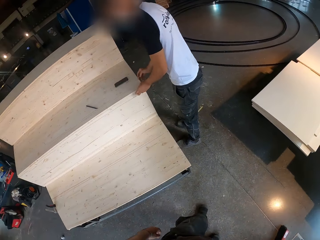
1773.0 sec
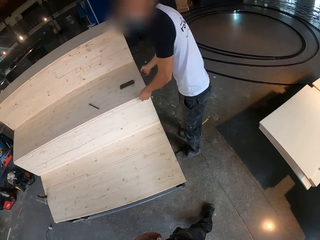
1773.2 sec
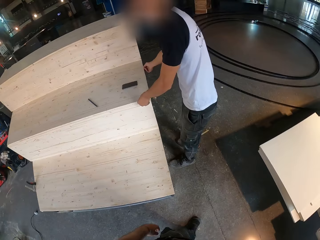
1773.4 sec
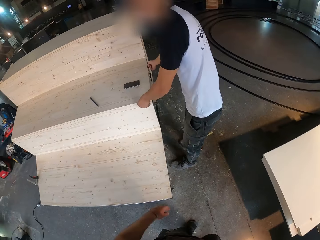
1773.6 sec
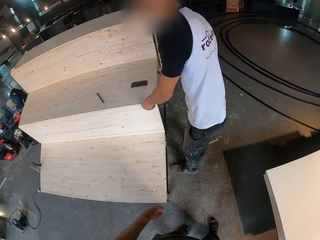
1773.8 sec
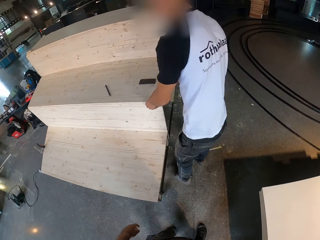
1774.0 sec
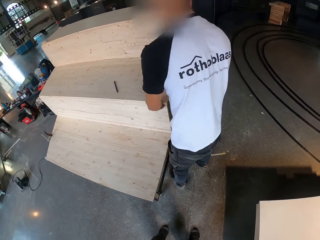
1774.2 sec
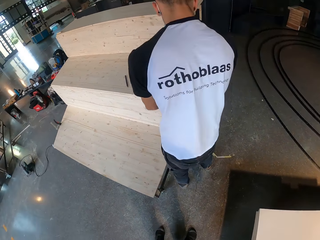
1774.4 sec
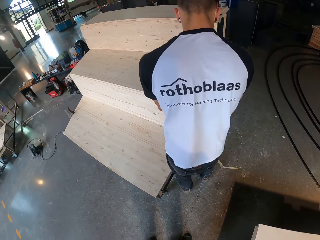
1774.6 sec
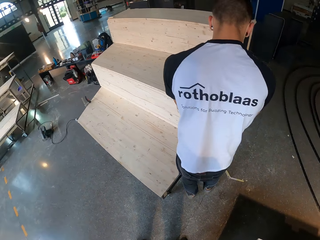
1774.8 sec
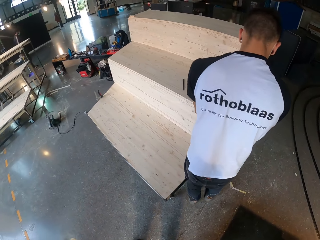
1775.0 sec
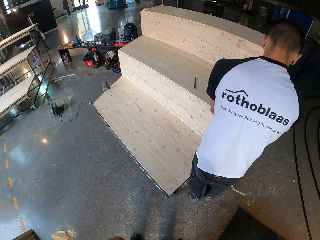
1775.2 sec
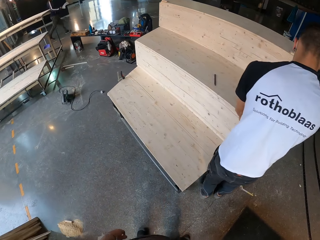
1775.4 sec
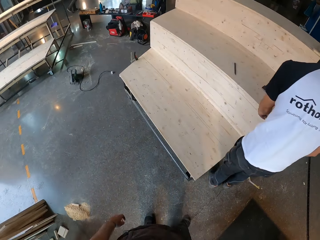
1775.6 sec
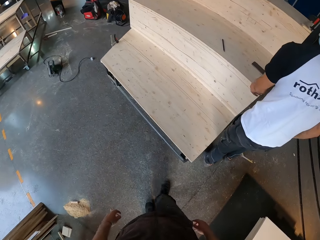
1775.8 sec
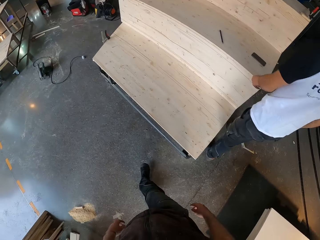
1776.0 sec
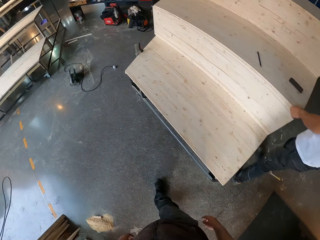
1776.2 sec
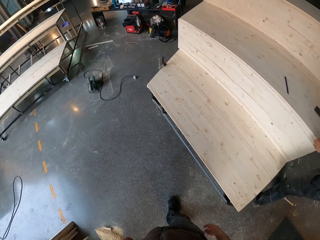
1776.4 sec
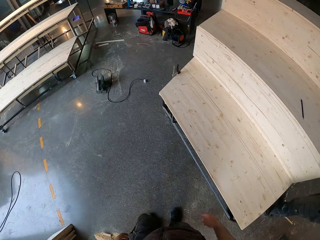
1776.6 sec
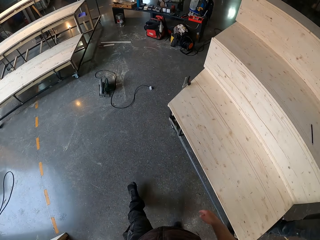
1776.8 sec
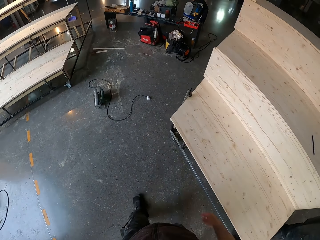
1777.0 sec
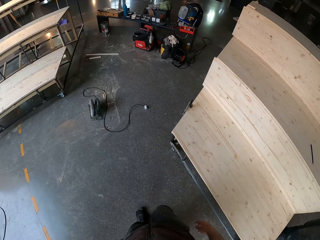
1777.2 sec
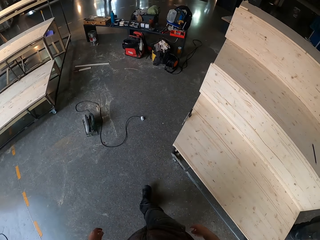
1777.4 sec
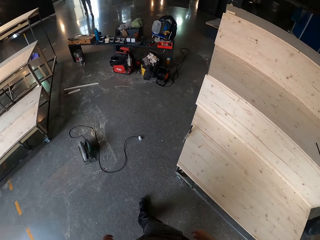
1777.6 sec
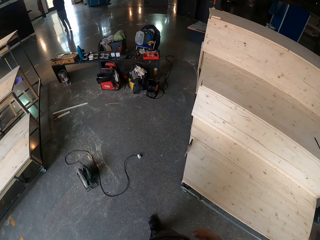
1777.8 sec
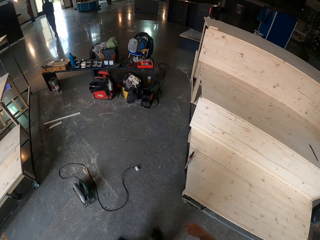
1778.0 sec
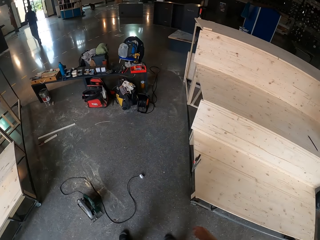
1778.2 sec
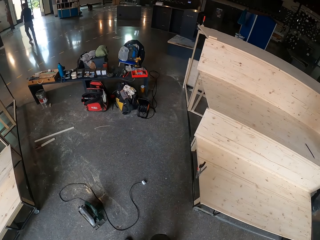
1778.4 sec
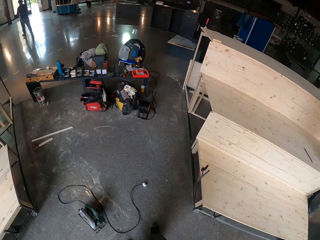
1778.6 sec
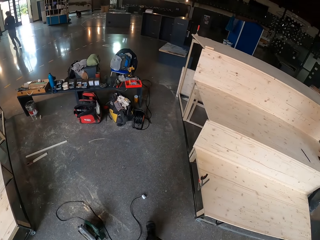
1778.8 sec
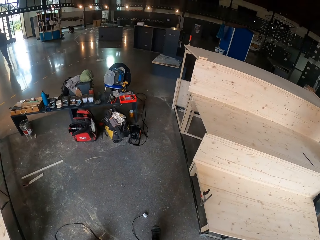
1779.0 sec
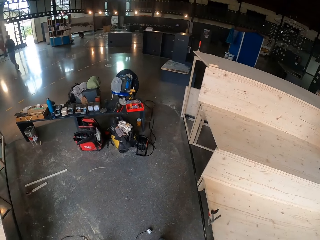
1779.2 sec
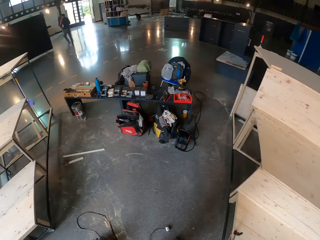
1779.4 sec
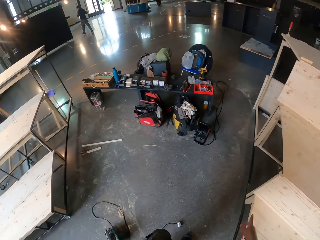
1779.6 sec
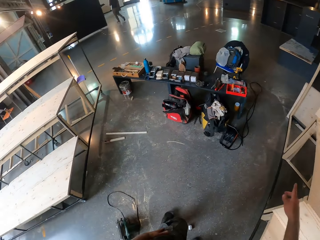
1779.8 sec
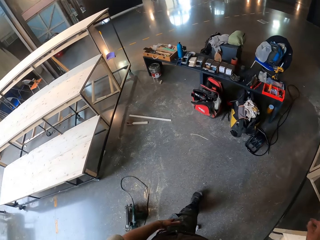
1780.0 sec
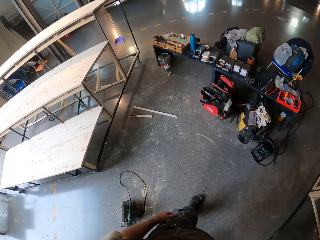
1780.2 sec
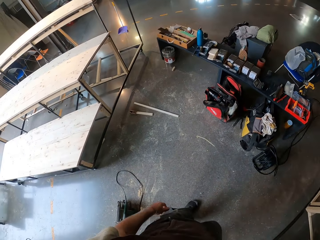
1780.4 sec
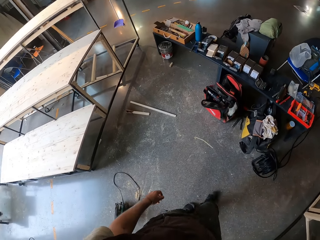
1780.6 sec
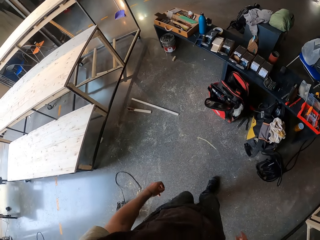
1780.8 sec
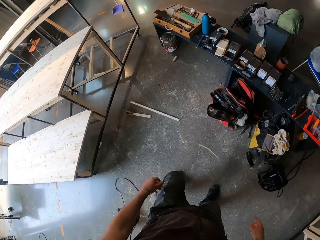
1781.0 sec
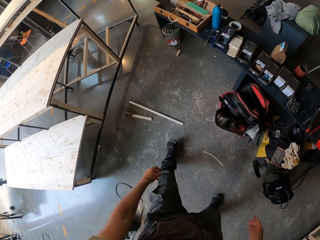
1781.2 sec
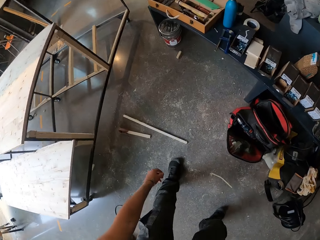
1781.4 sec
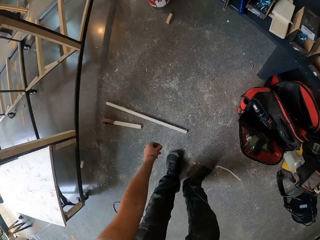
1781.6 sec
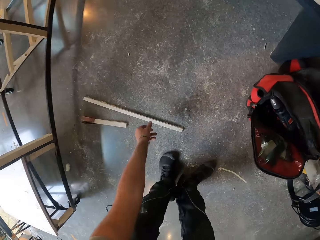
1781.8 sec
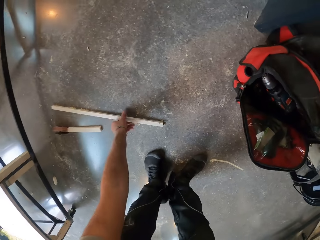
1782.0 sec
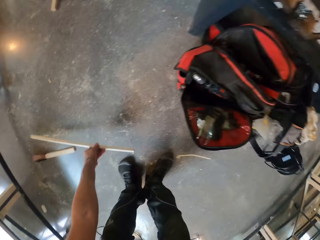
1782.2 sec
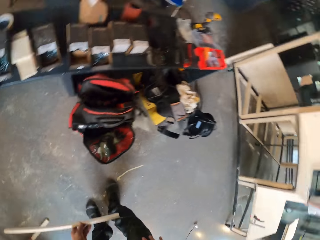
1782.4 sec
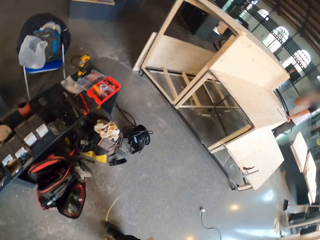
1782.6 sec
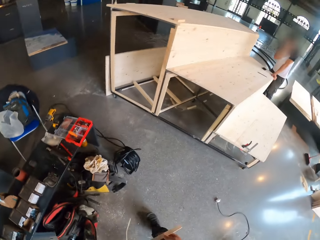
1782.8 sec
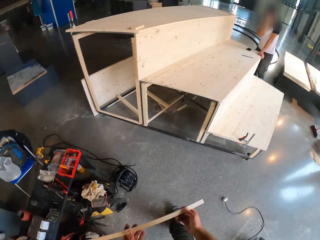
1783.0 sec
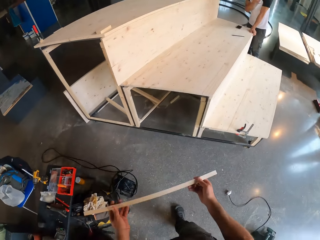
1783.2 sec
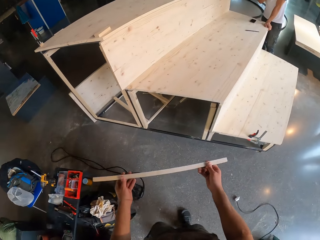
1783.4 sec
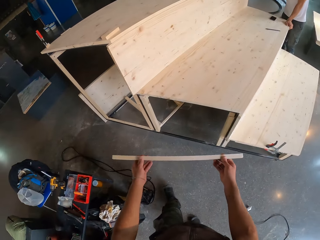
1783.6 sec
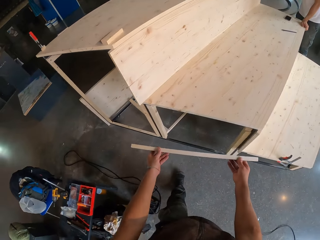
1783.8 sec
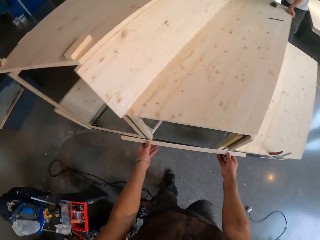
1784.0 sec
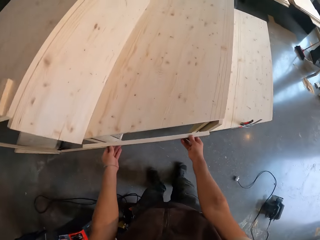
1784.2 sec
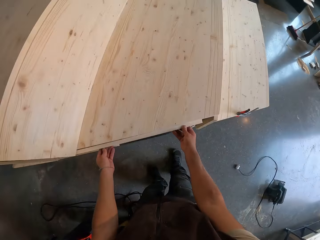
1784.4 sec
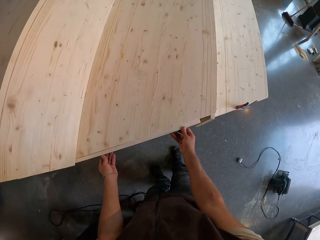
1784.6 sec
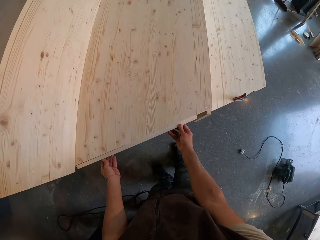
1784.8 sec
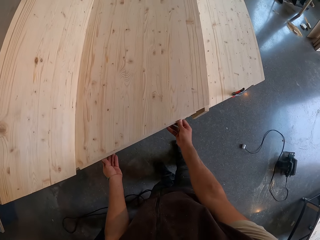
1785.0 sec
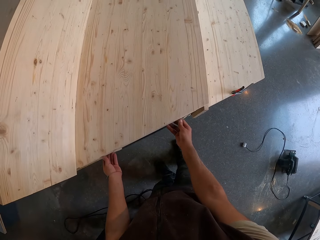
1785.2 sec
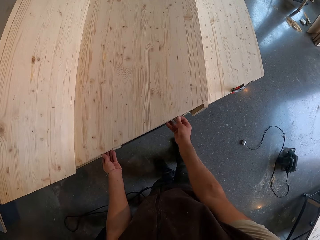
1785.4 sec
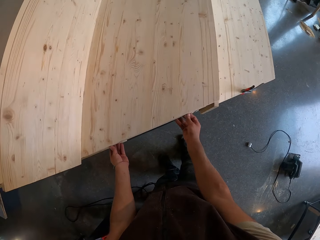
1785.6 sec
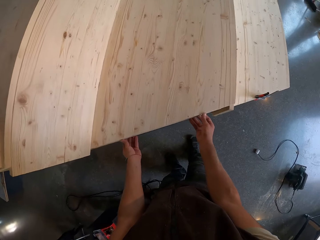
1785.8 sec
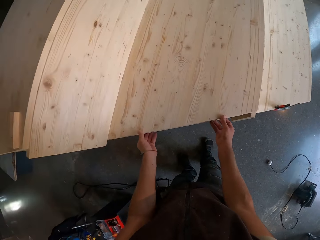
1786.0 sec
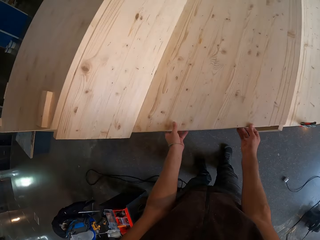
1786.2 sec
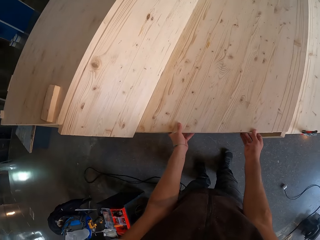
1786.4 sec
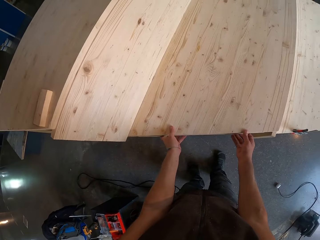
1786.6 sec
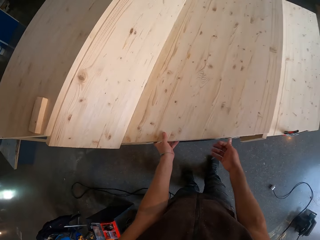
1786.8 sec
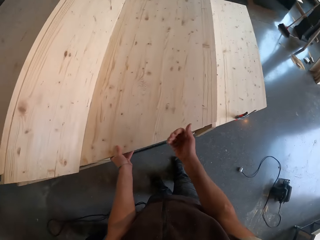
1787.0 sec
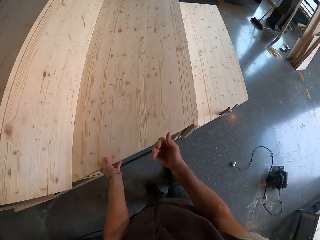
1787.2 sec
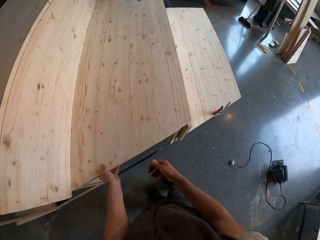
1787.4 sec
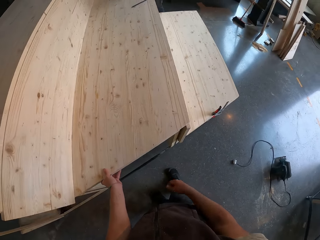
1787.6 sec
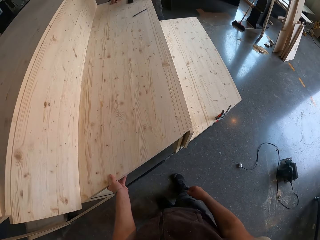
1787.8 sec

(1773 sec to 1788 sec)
The camera wearer picks up a piece of wood from the floor with his left hand. He fixes the piece of wood into the wooden step with both hands.

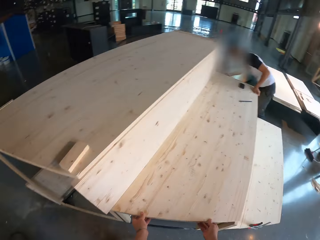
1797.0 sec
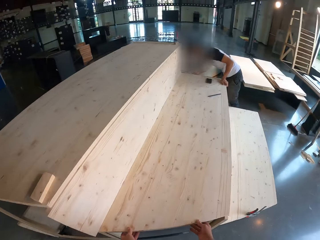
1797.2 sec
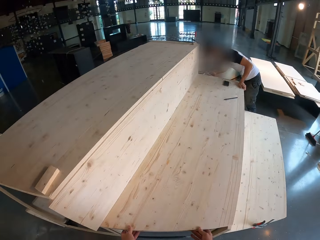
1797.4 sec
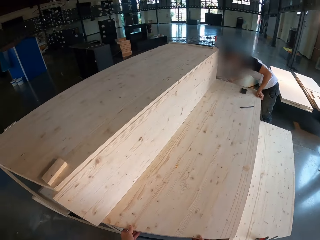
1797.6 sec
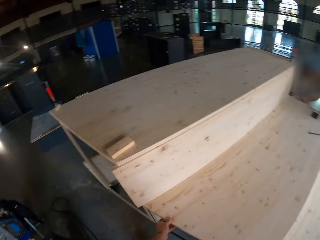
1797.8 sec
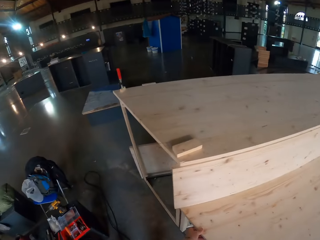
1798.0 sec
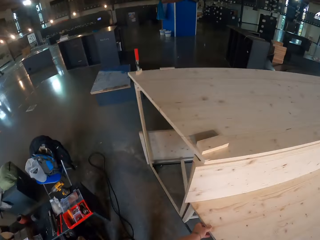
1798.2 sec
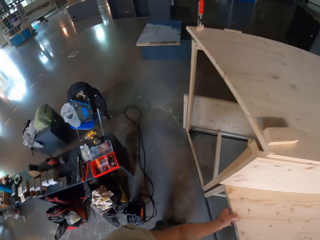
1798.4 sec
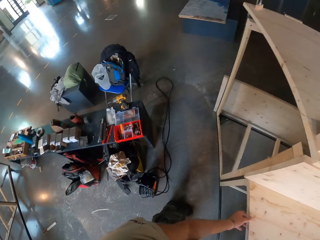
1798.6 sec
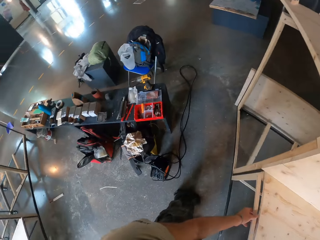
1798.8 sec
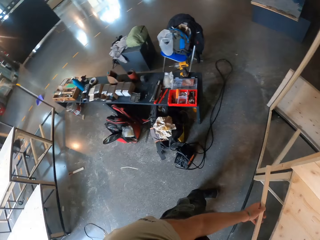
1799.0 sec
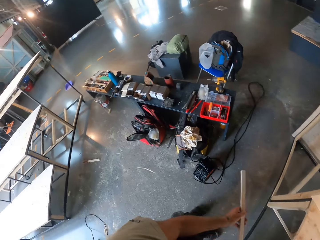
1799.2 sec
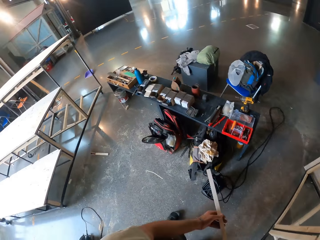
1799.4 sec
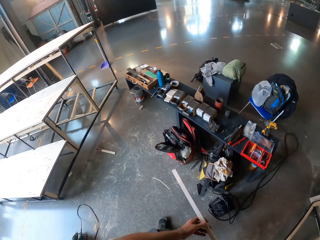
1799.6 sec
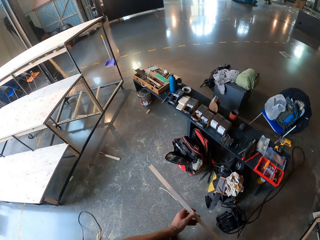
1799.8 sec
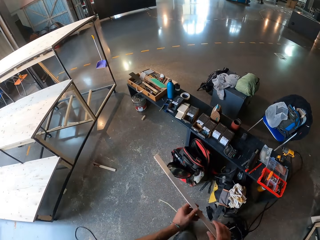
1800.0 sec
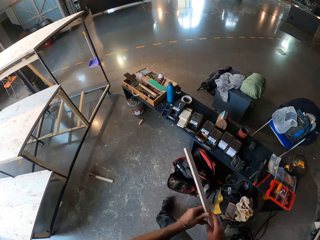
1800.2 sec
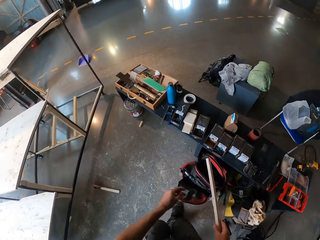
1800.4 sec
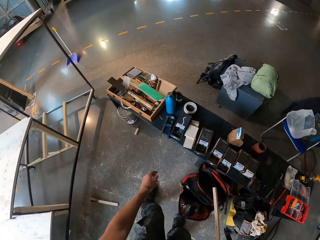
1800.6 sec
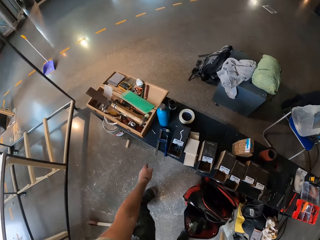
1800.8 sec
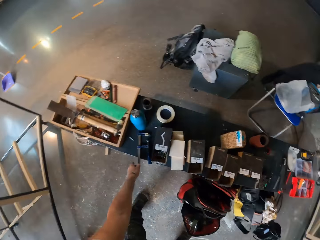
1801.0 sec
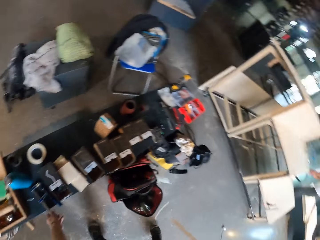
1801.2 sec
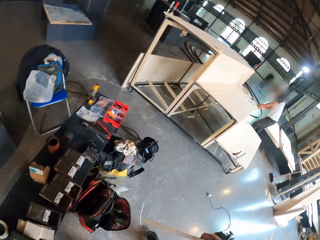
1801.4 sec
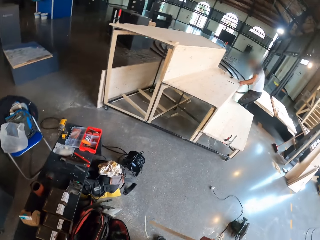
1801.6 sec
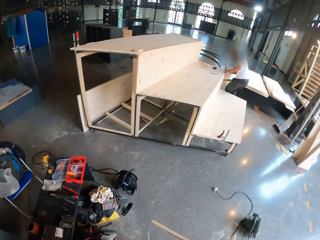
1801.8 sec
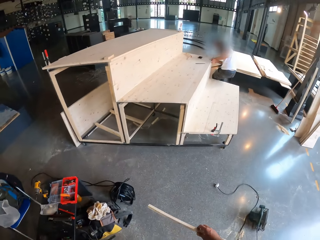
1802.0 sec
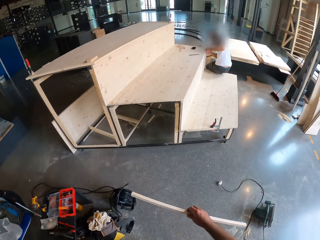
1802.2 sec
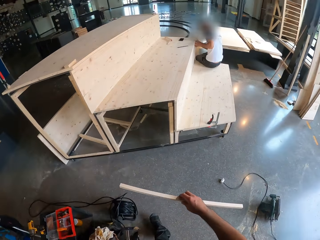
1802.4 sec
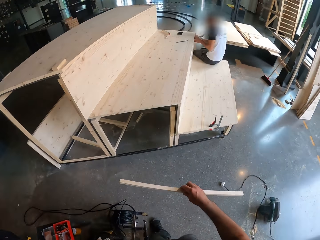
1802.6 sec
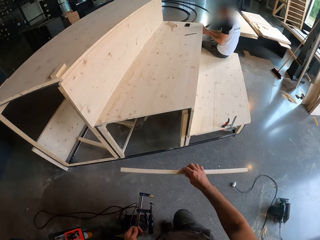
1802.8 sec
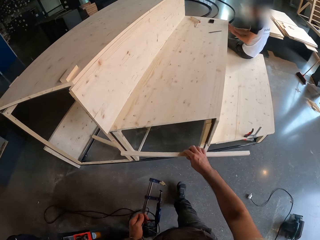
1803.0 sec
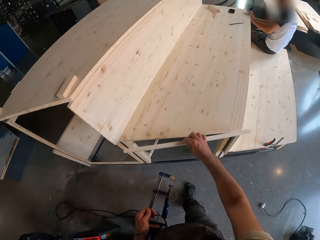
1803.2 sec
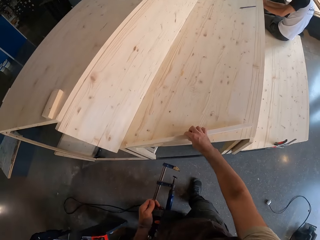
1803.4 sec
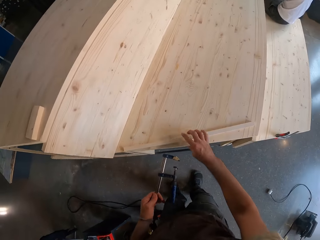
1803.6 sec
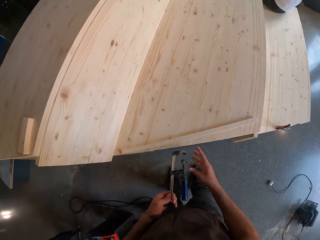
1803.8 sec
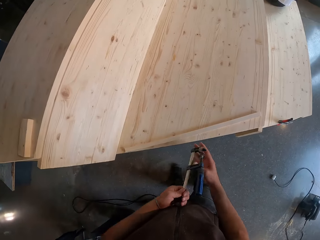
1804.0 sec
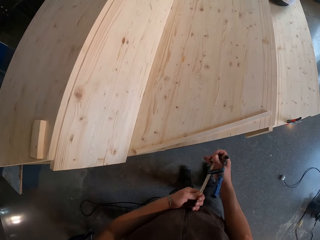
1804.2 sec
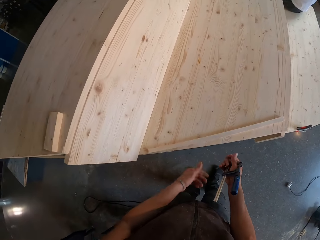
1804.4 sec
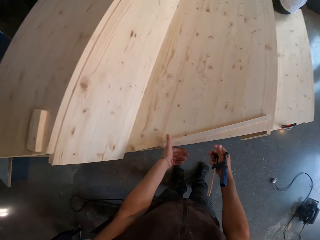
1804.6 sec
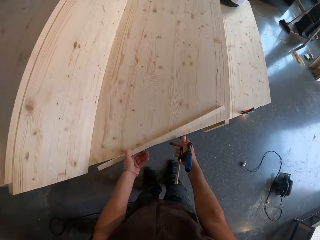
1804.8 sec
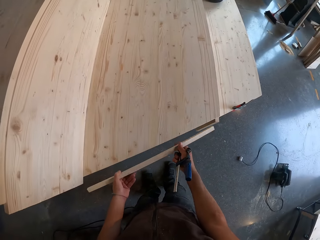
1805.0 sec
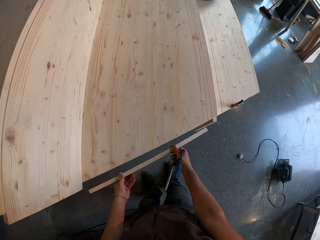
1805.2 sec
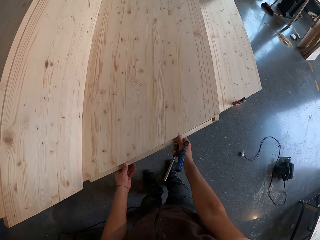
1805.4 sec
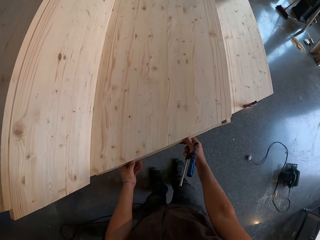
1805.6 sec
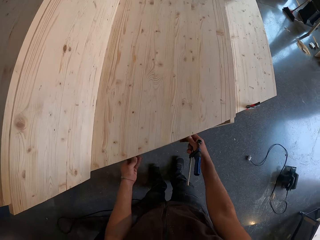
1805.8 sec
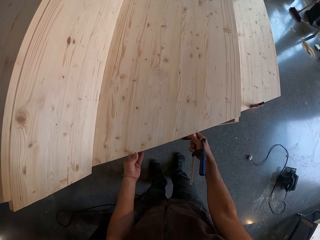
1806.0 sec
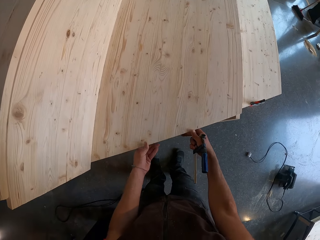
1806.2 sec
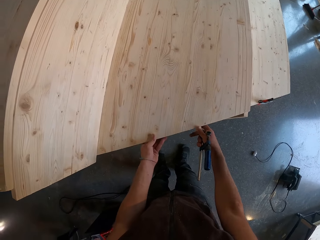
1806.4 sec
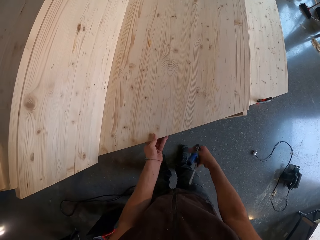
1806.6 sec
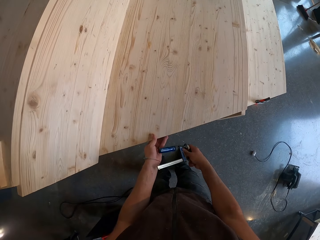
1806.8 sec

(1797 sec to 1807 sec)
The camera wearer removes the piece of wood from the wooden step with his left hand. He transfers the piece of wood from his left hand to his right hand. He picks up a quick grip clamp or hand screw clamp on a bench with his left hand. He places the piece of wood on the wooden step with his right hand. He transfers the quick grip clamp in his left hand to his right hand. He picks up the piece of wood from the wooden step with both hands. He fixes the piece of wood into the wooden step with both hands.
